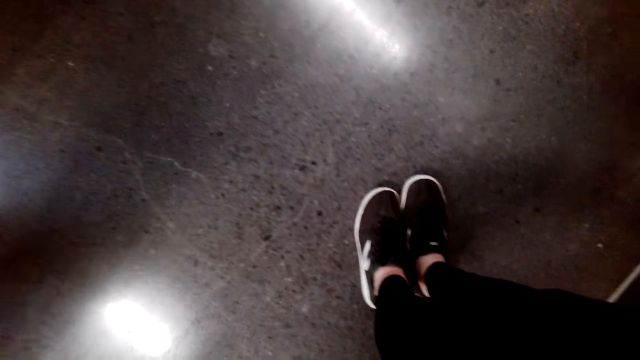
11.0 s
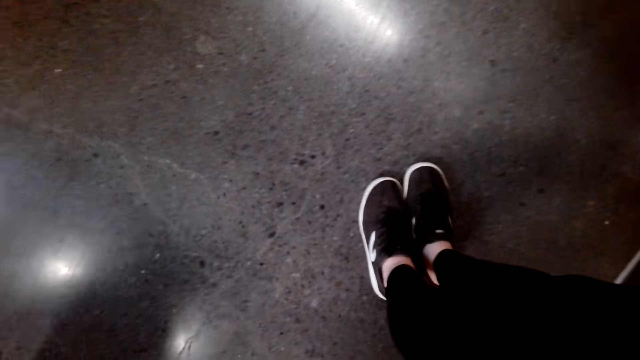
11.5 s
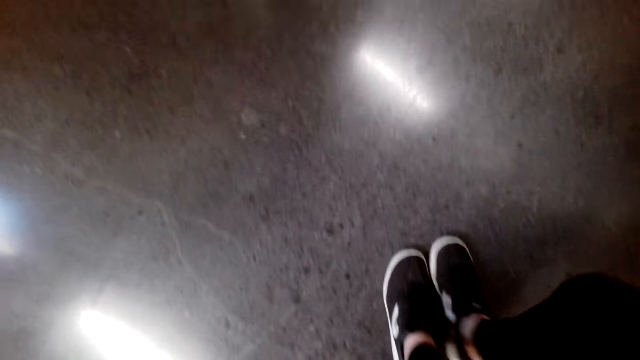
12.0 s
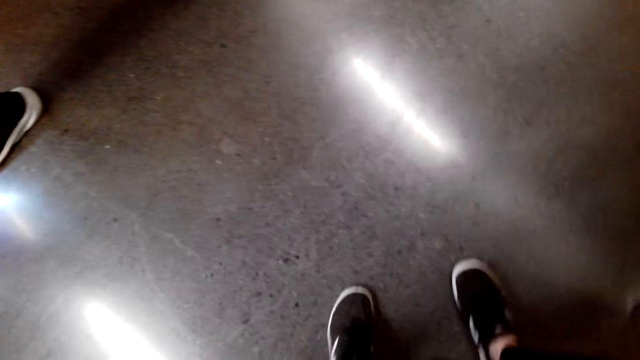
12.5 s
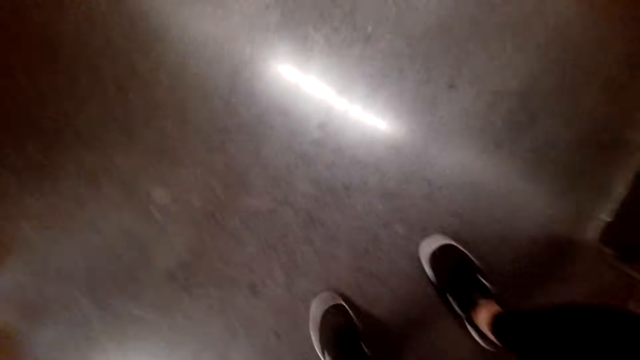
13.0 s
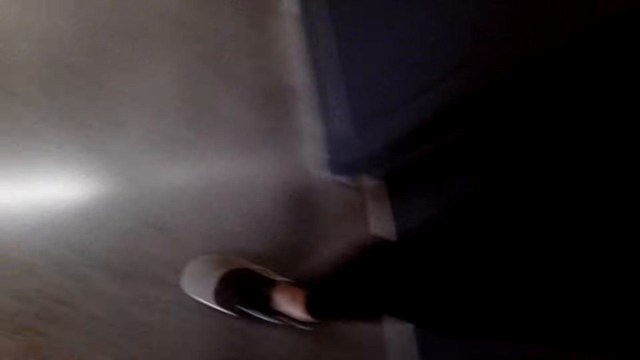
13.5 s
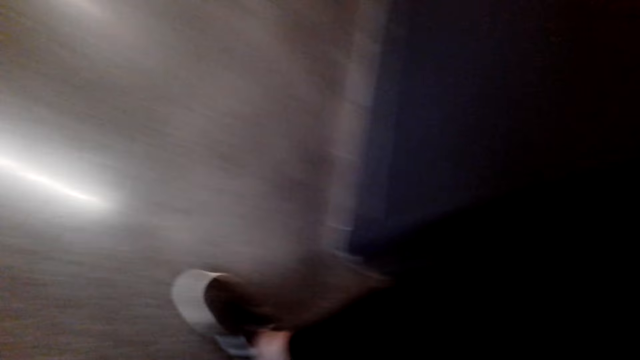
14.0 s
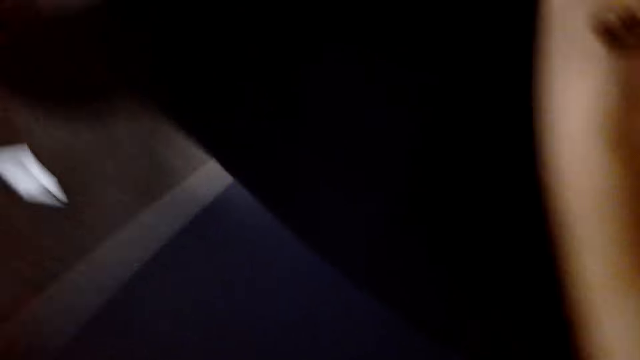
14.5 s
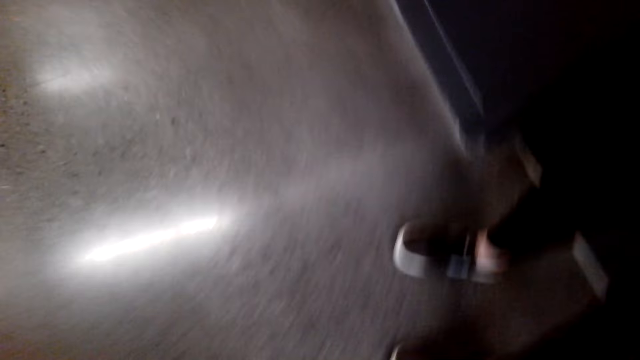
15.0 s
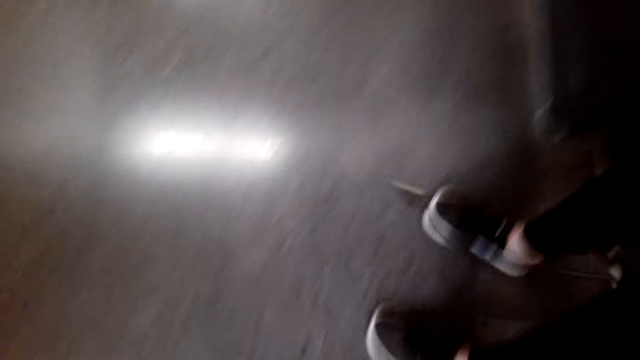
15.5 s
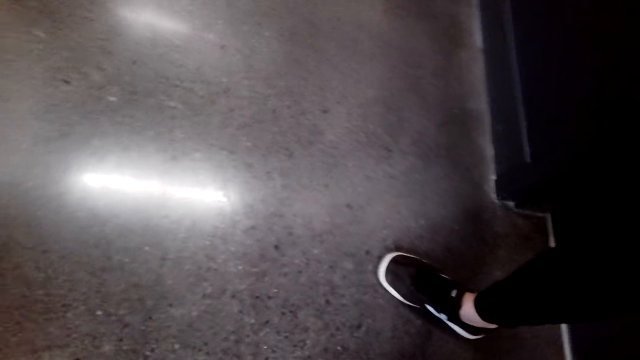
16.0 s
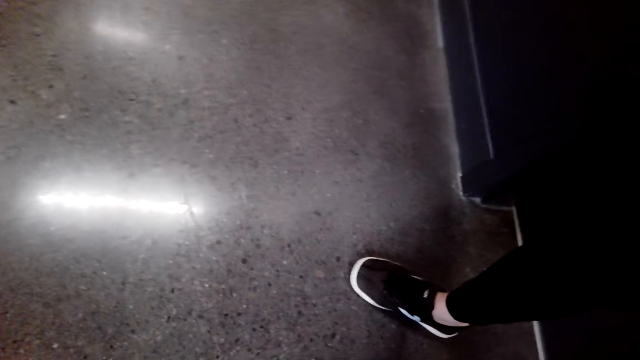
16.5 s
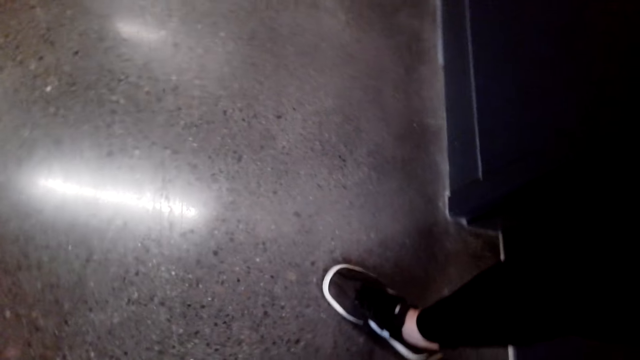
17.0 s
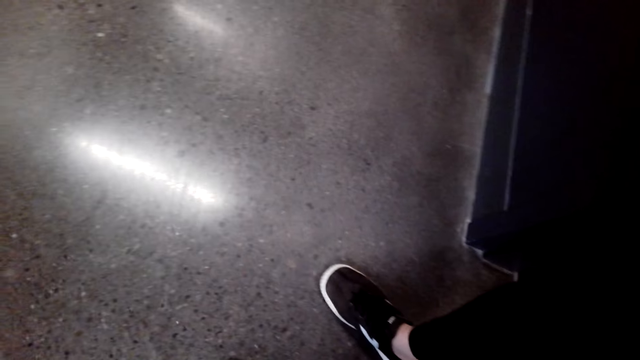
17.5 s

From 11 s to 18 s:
The camera wearer looks around the store.

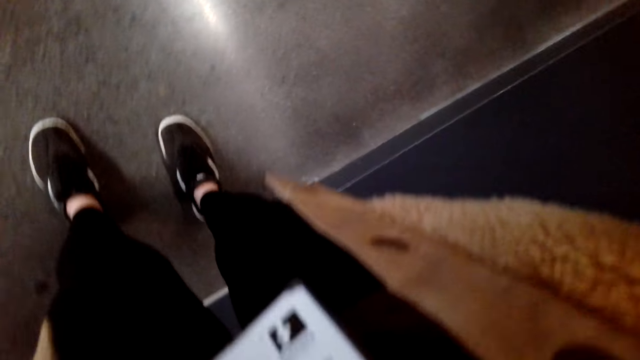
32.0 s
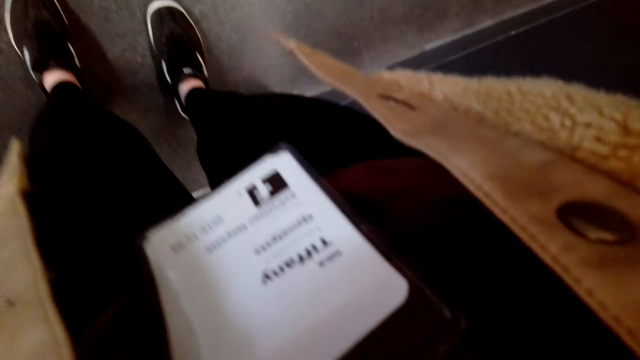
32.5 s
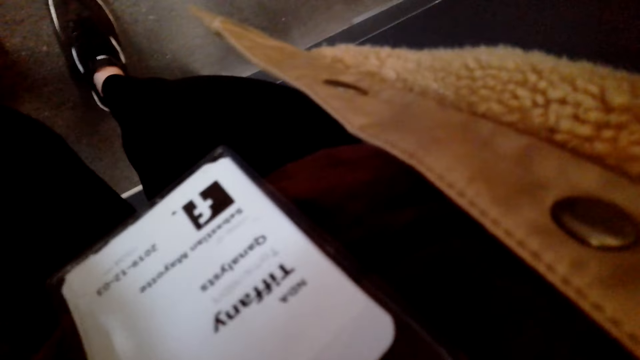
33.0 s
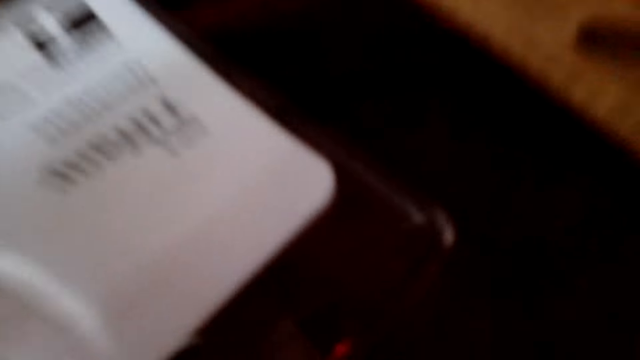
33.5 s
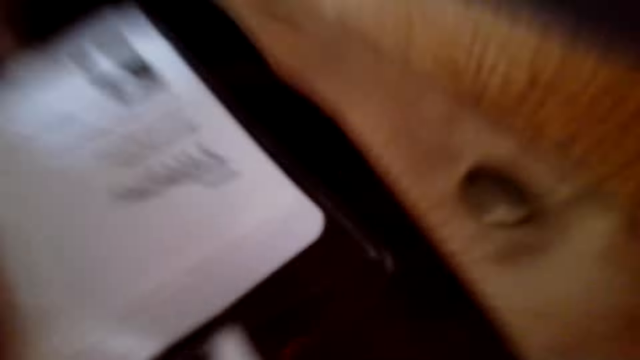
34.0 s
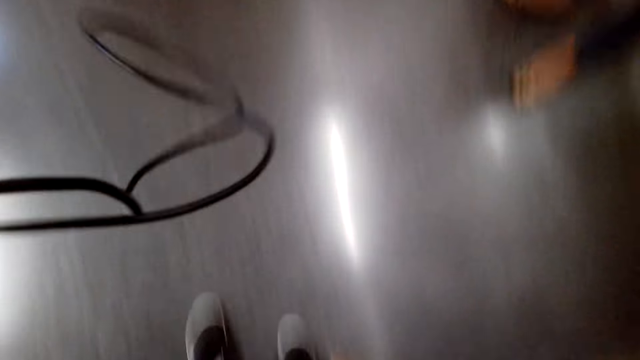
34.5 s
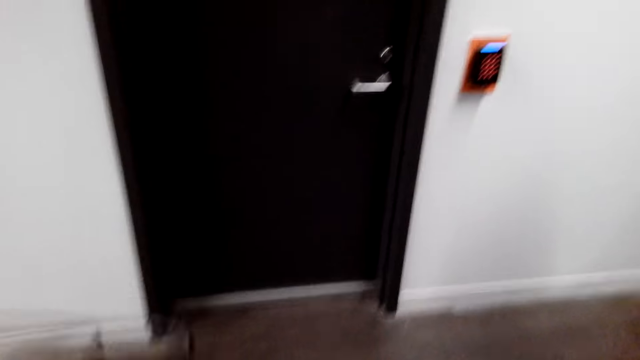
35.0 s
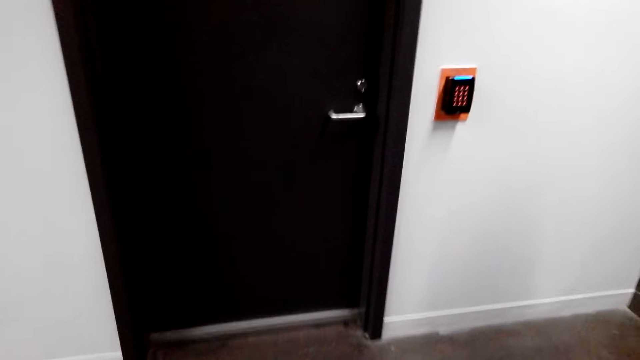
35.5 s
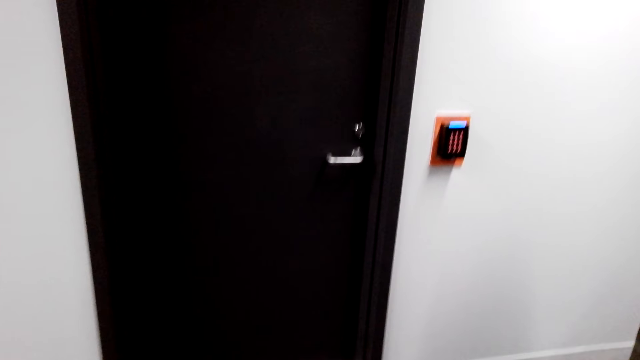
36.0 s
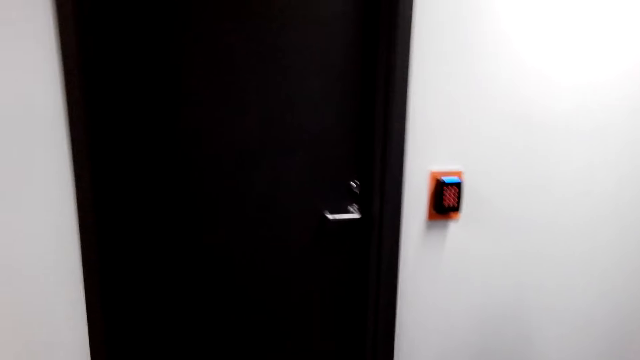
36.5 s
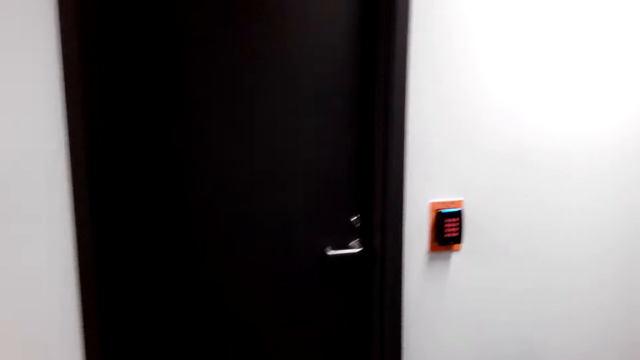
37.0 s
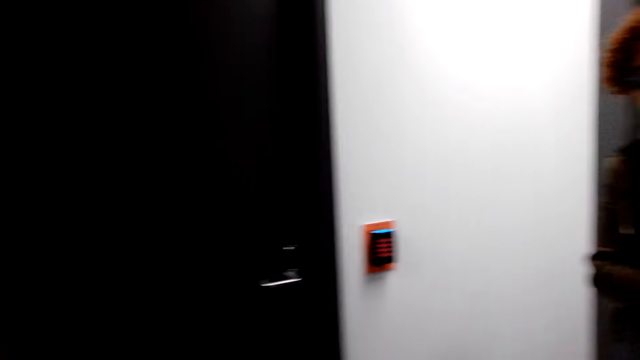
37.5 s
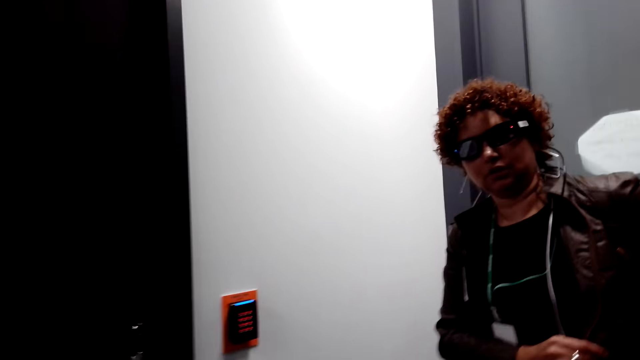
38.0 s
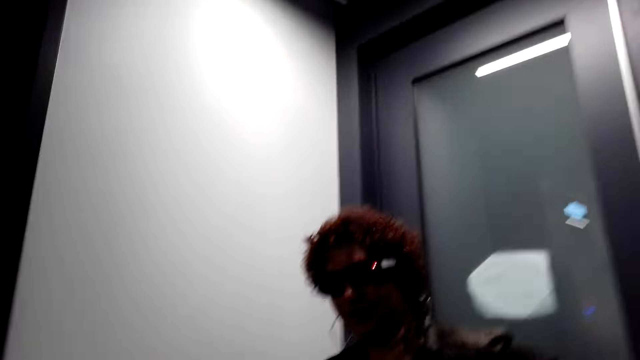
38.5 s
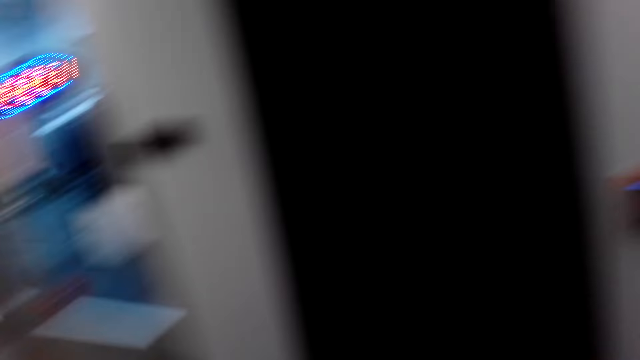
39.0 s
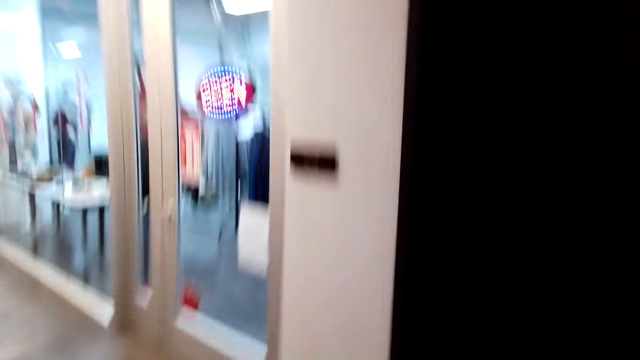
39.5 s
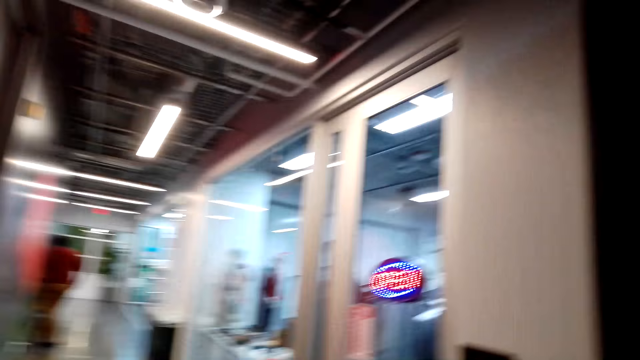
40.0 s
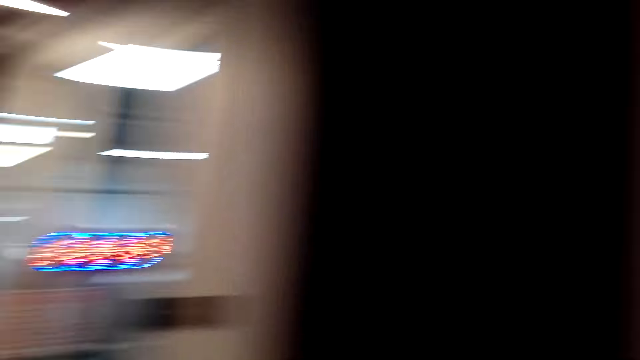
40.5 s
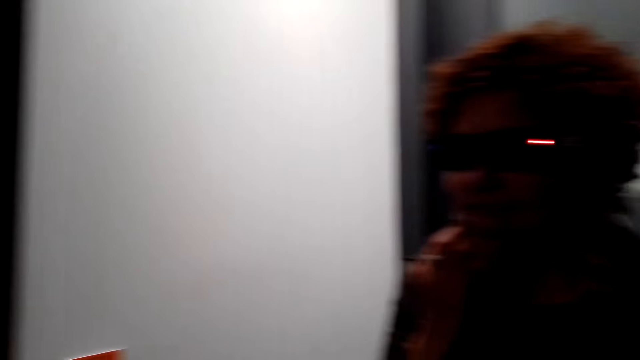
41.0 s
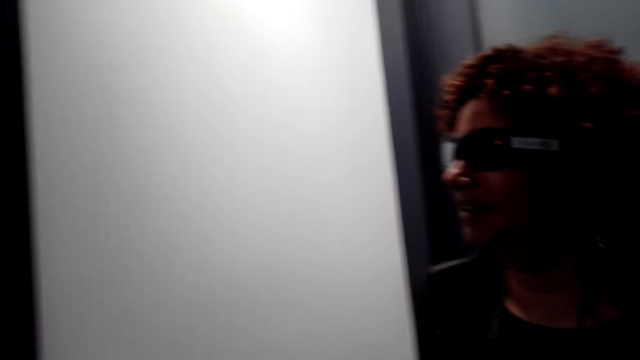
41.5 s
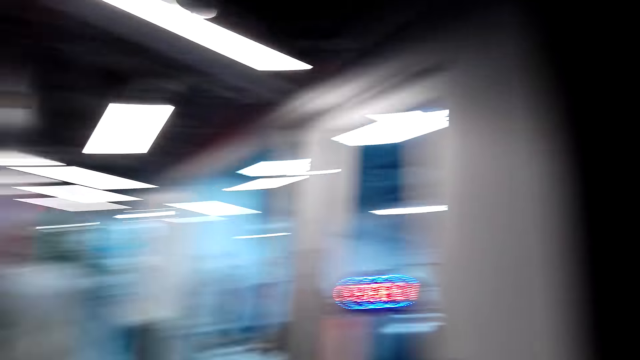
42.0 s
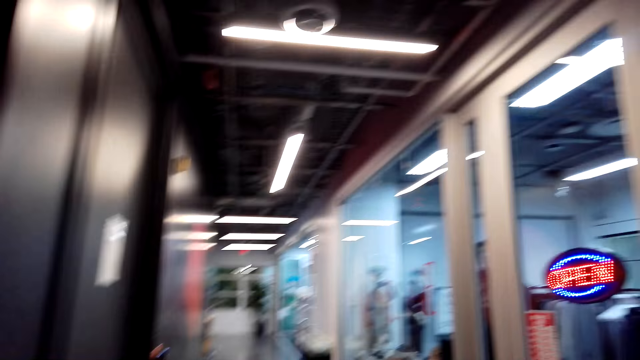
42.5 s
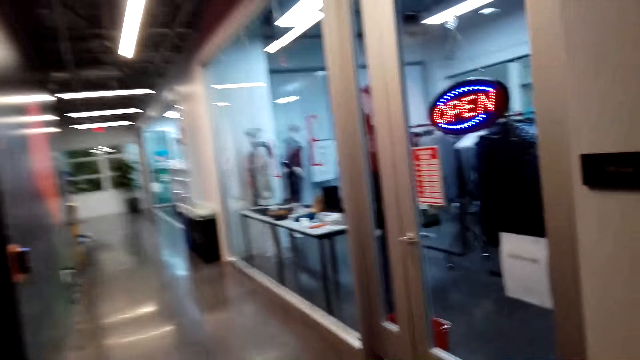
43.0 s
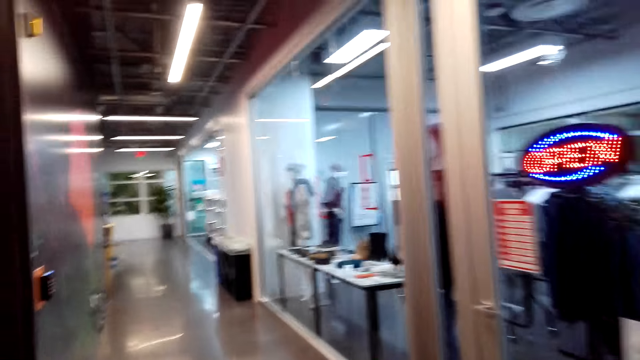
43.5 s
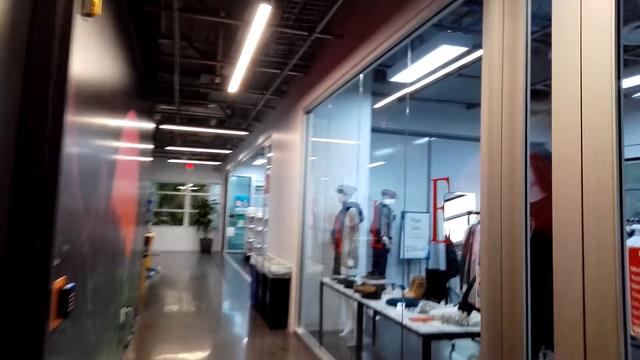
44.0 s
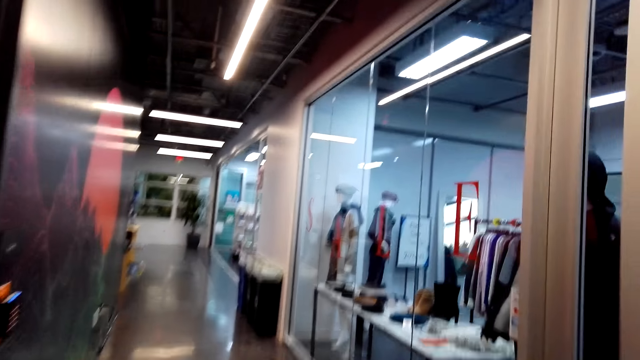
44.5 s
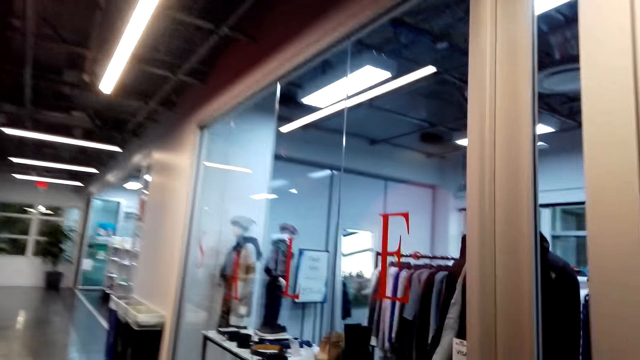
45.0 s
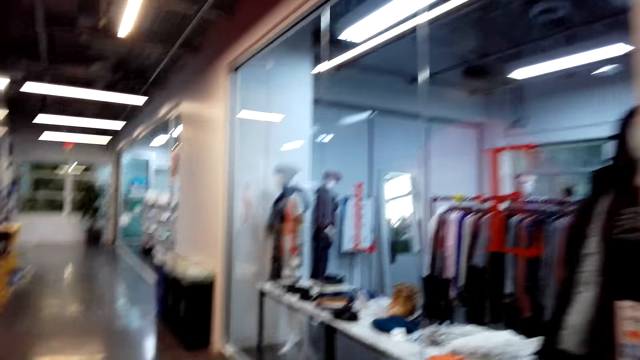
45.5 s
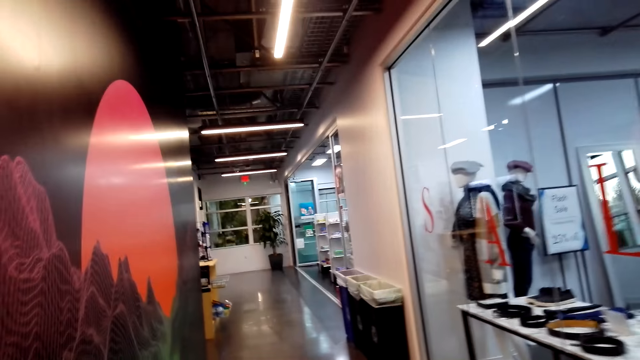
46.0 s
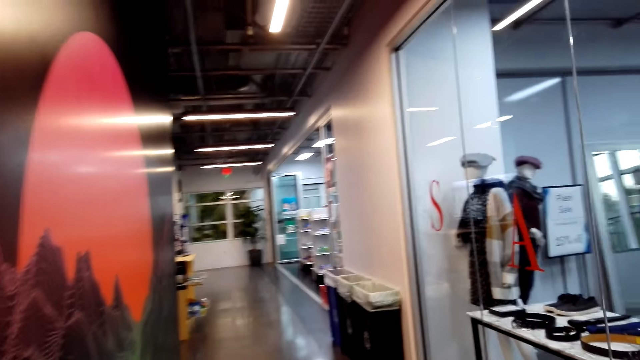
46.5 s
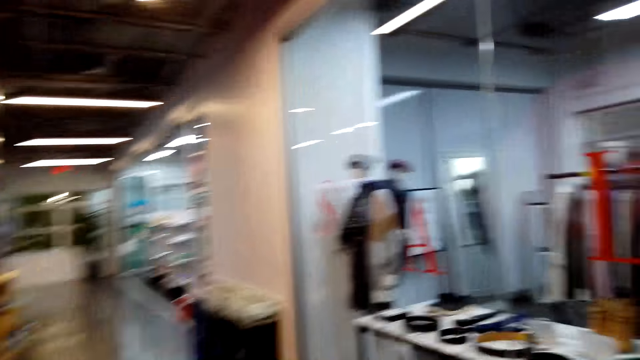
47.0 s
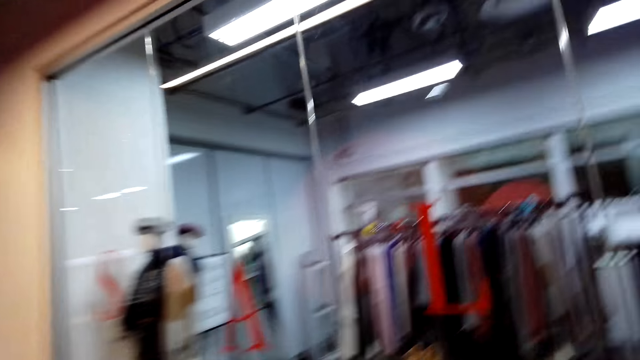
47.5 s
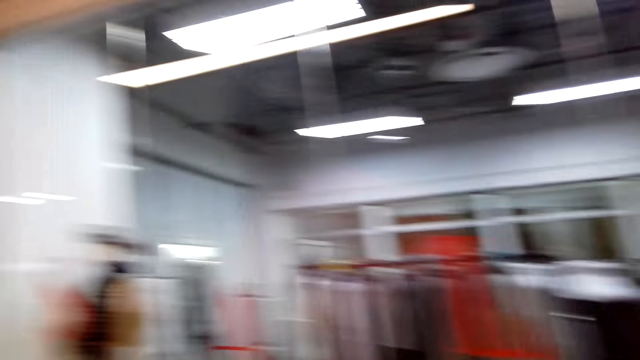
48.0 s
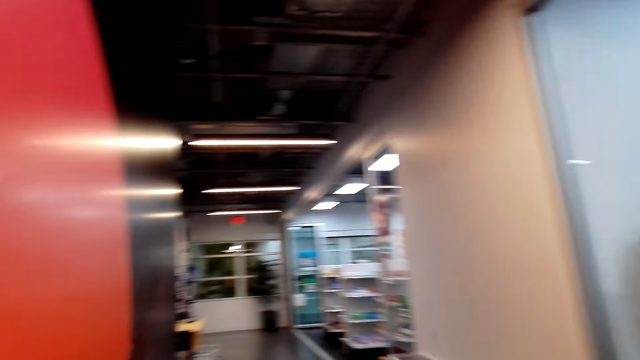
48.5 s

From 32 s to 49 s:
The camera wearer adjusts the camera. They converse to a woman. They walk around the shopping center. They walk towards the supermarket.
